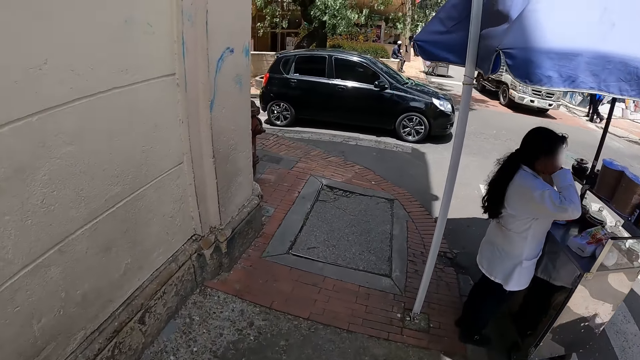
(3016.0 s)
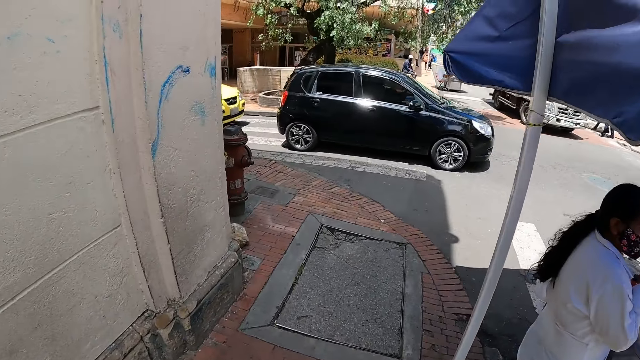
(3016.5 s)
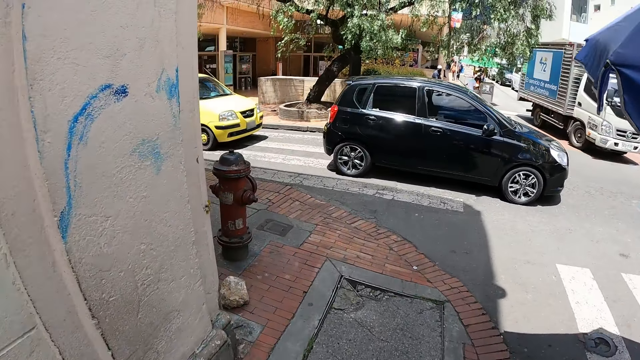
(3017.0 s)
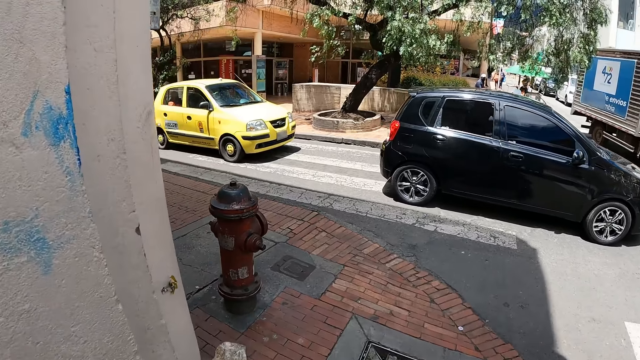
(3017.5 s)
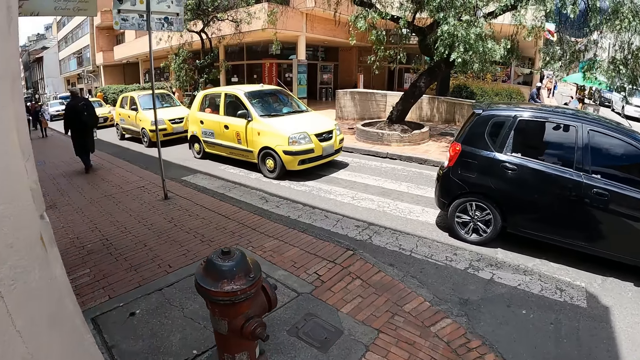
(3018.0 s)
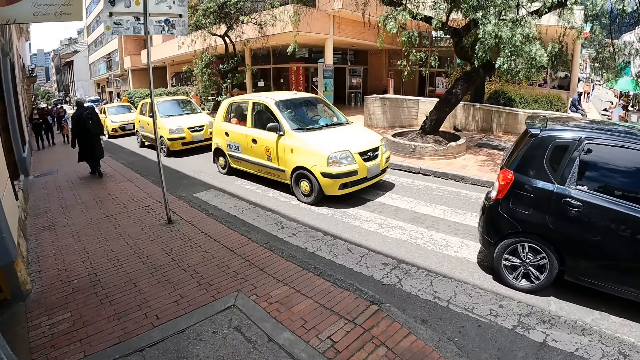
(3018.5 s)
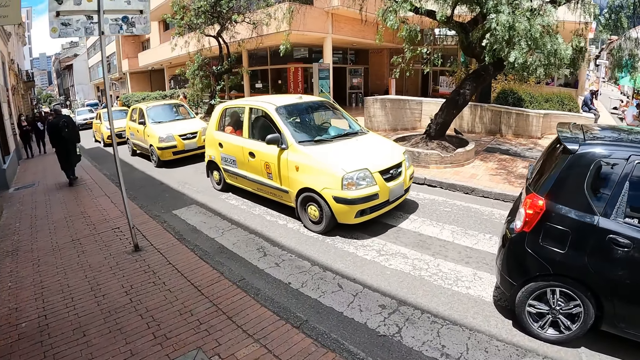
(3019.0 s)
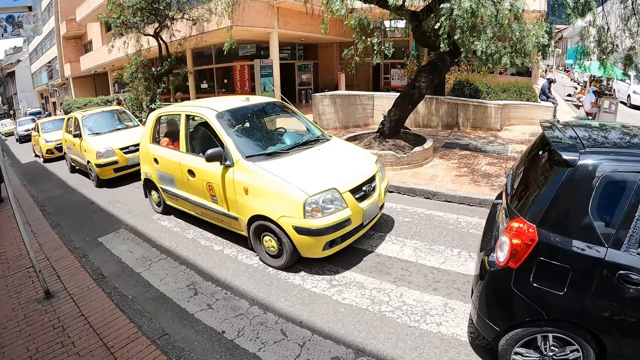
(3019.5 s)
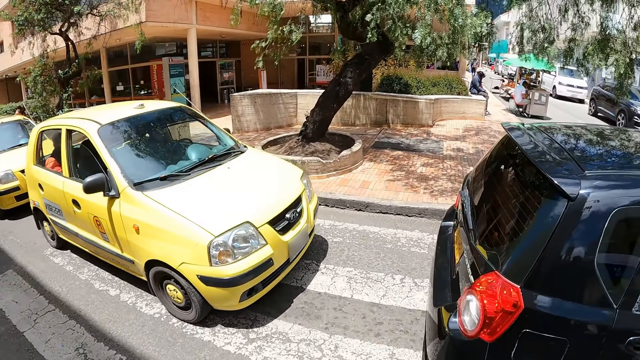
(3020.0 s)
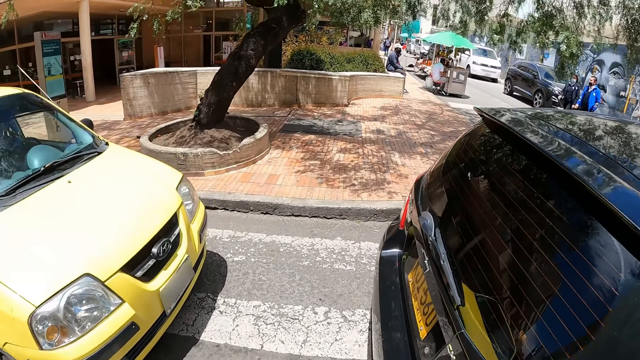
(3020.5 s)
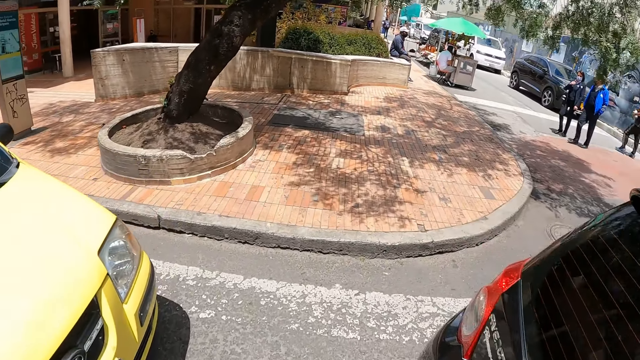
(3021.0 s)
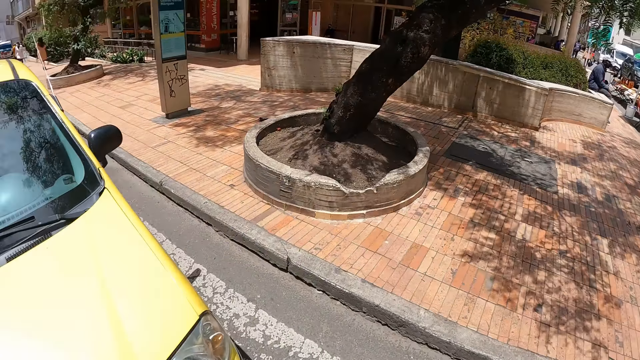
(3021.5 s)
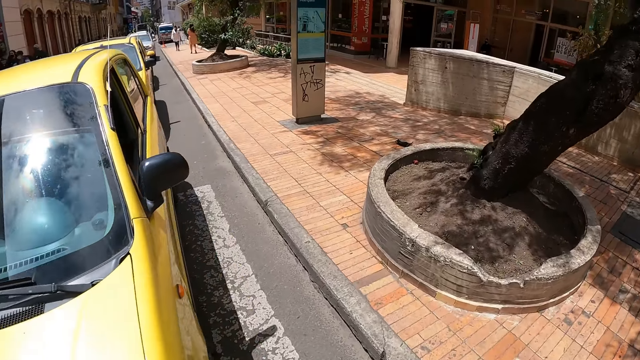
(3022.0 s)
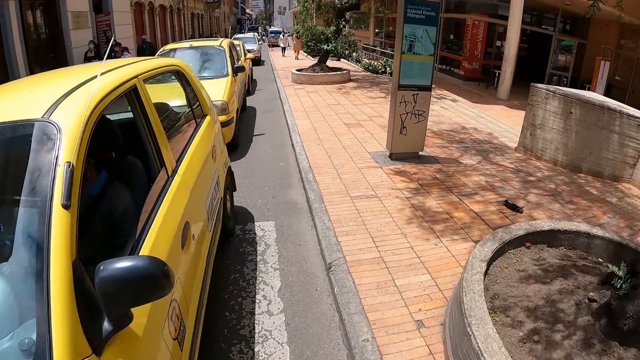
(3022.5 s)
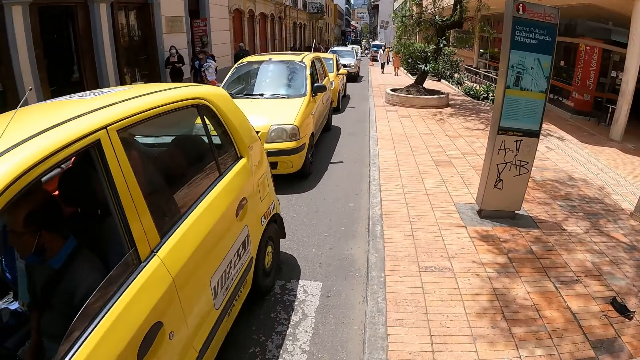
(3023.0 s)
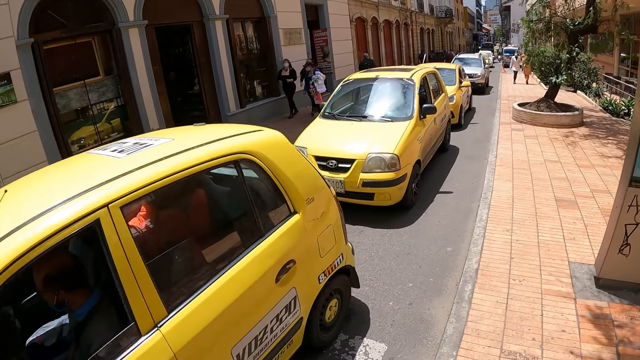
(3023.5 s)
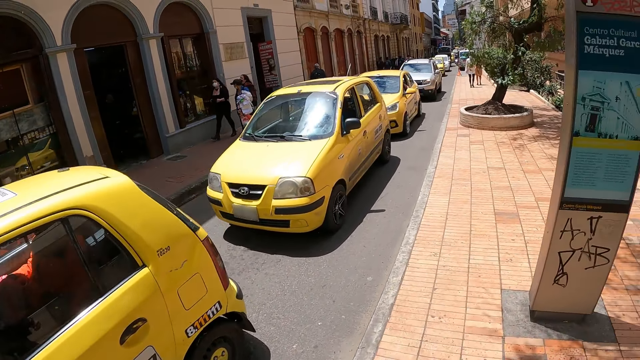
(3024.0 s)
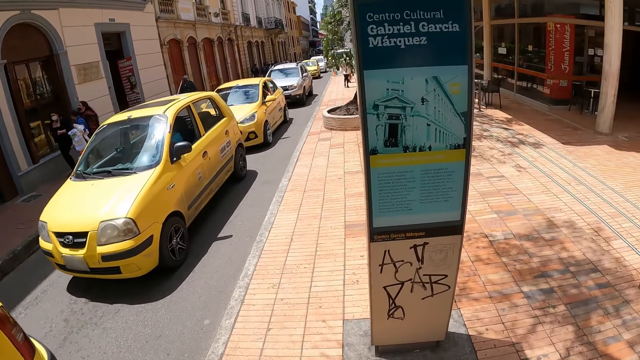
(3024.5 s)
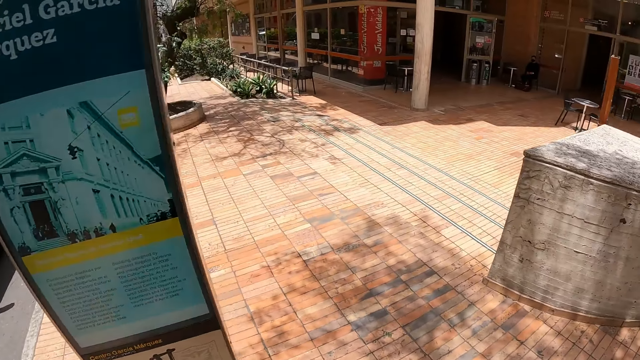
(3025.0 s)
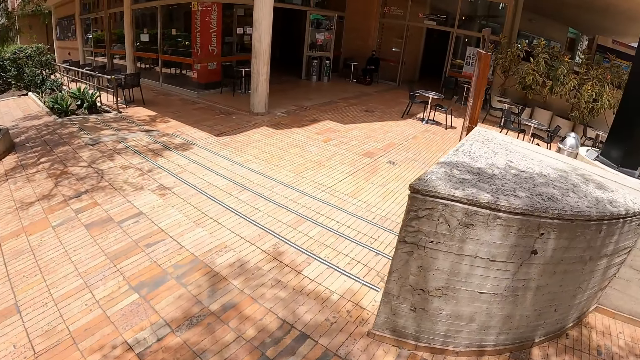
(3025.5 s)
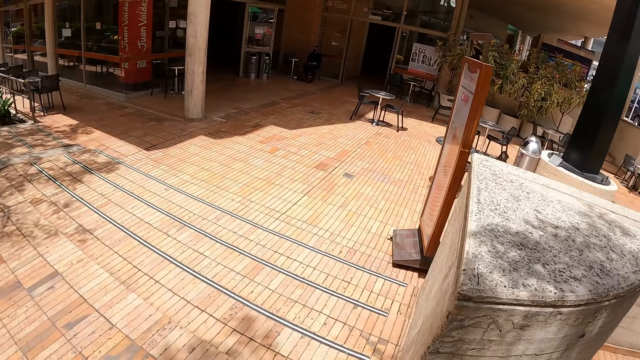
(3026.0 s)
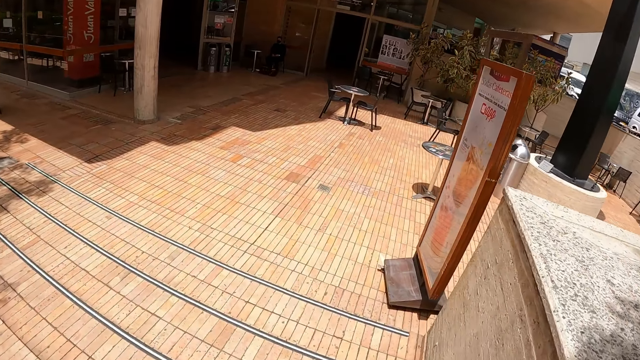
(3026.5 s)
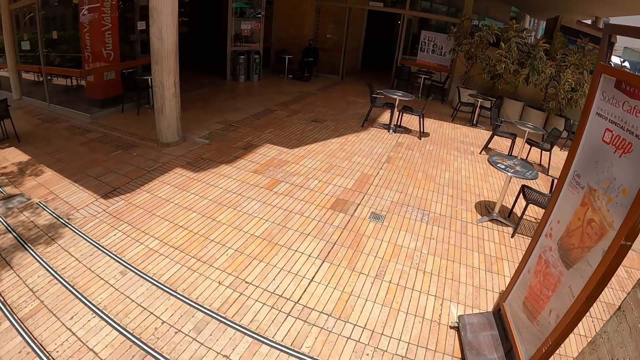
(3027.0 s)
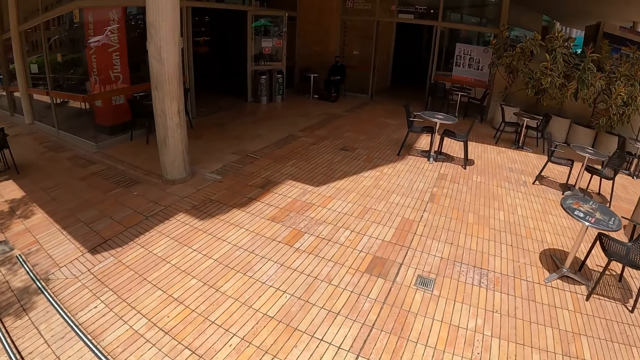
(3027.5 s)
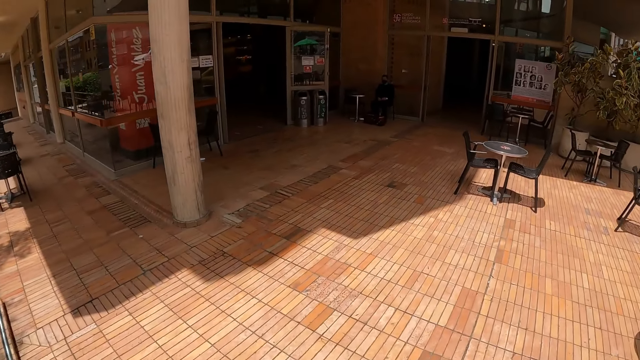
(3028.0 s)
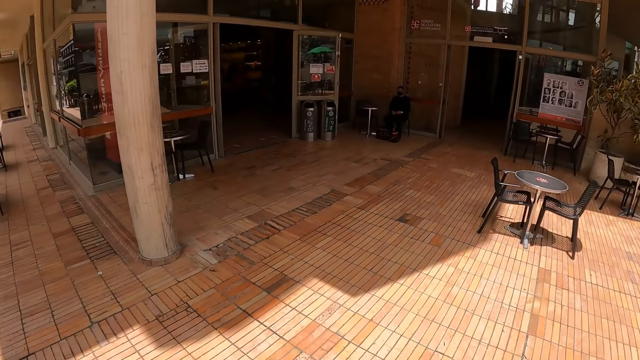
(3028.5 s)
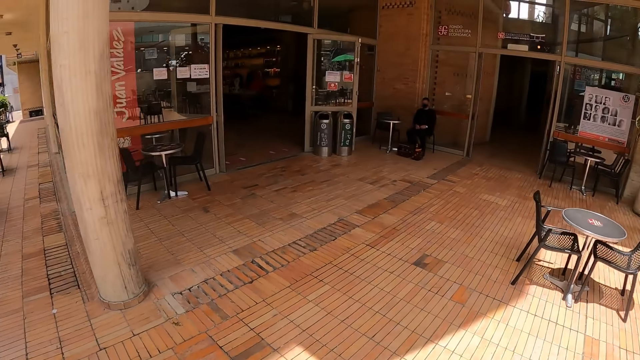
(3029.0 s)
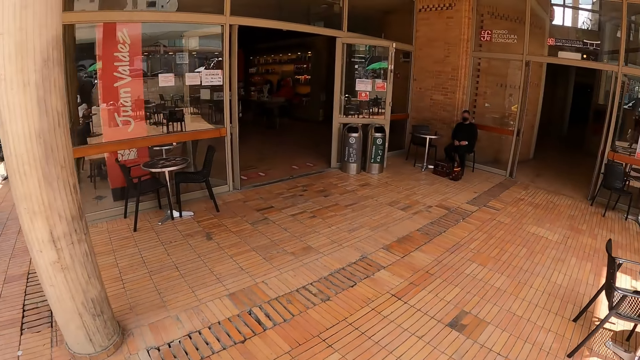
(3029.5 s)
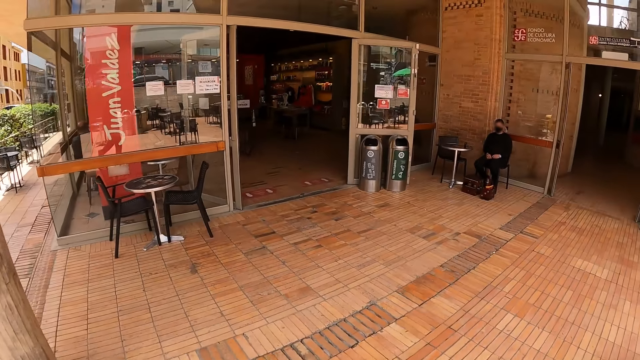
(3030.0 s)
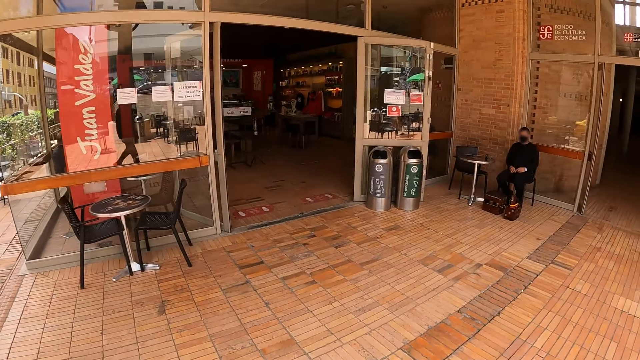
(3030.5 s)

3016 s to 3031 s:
The camera wearer walks across the road on the street. They walk along the road on the street. They walk in the street. They walk towards a building entrance.

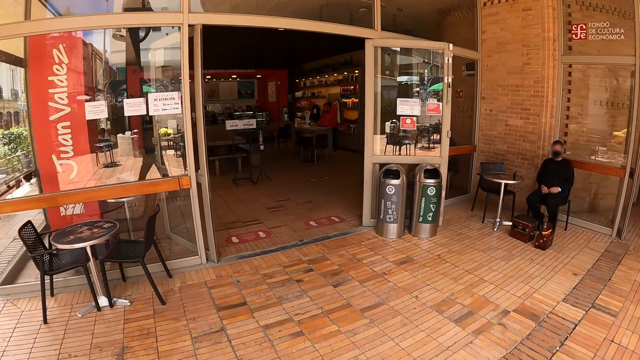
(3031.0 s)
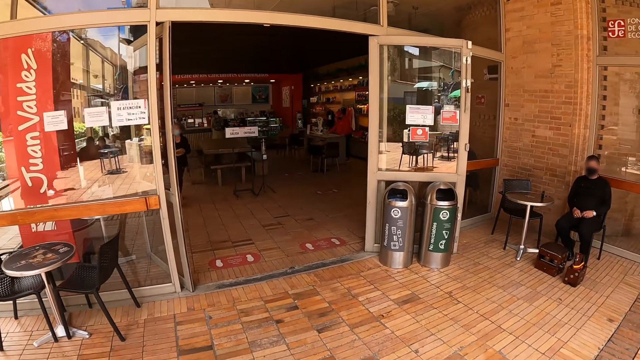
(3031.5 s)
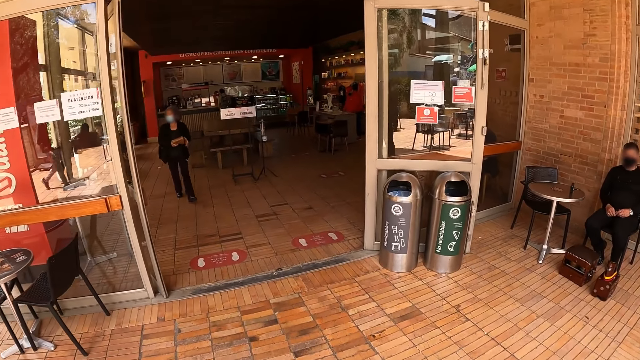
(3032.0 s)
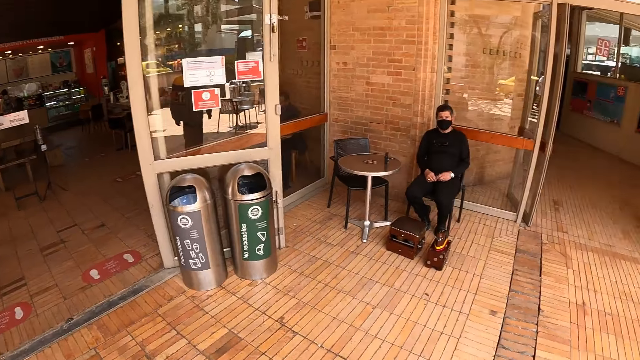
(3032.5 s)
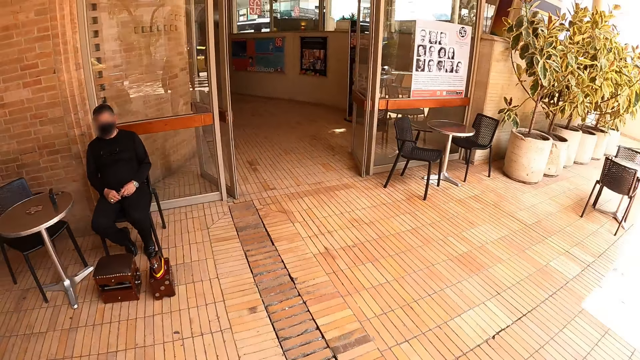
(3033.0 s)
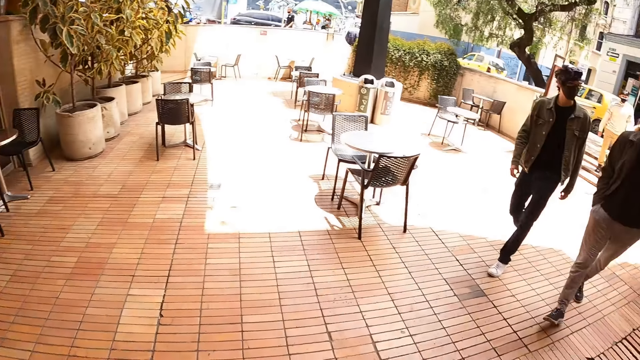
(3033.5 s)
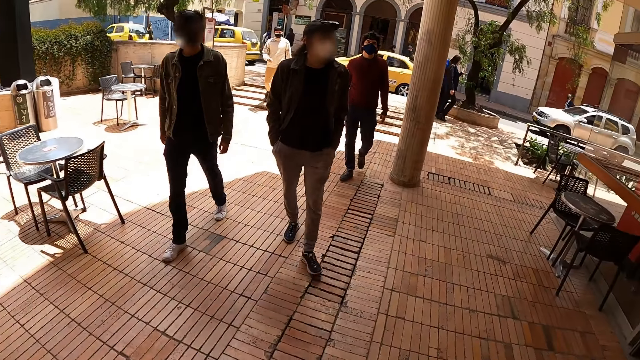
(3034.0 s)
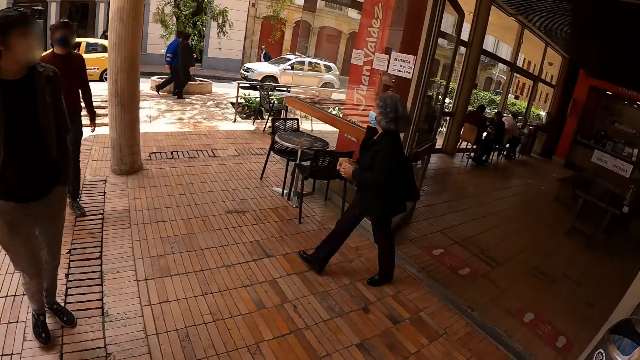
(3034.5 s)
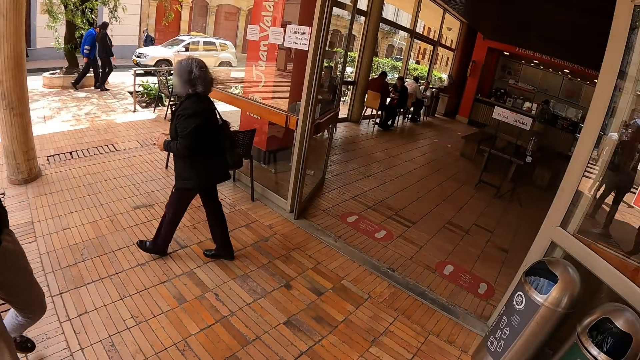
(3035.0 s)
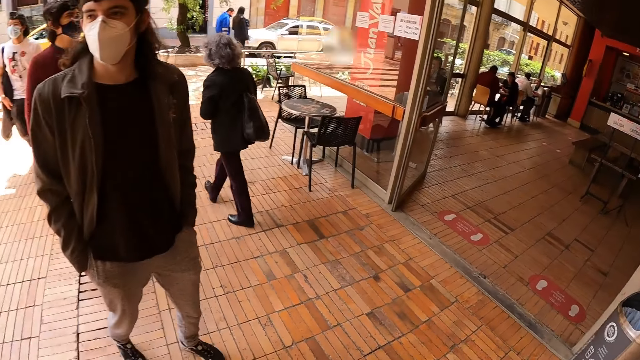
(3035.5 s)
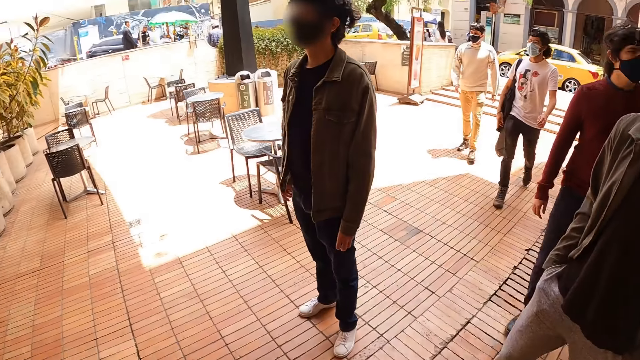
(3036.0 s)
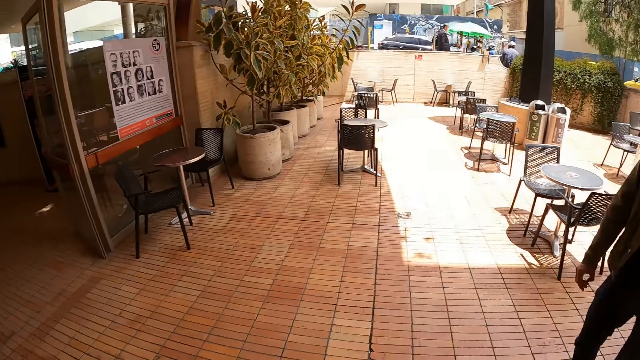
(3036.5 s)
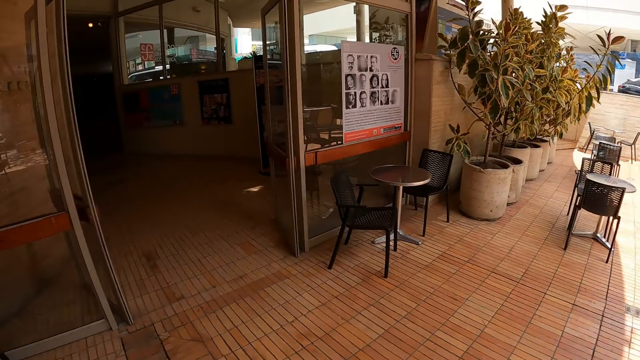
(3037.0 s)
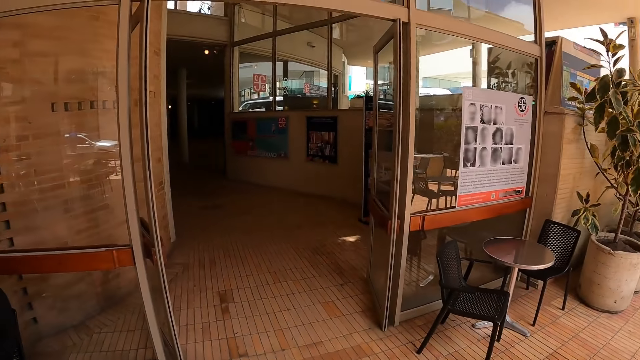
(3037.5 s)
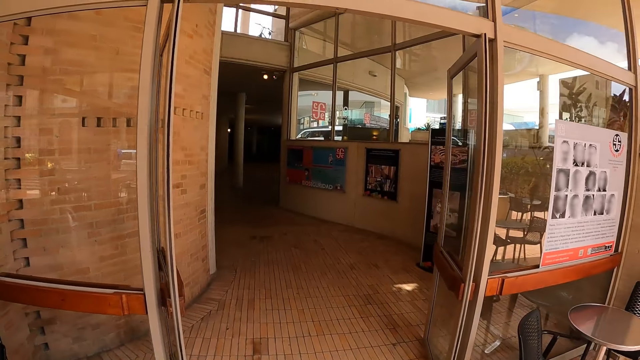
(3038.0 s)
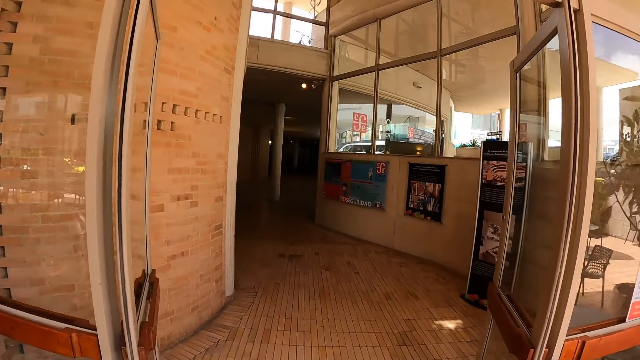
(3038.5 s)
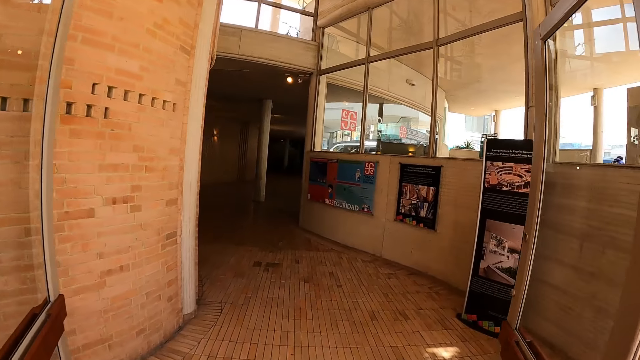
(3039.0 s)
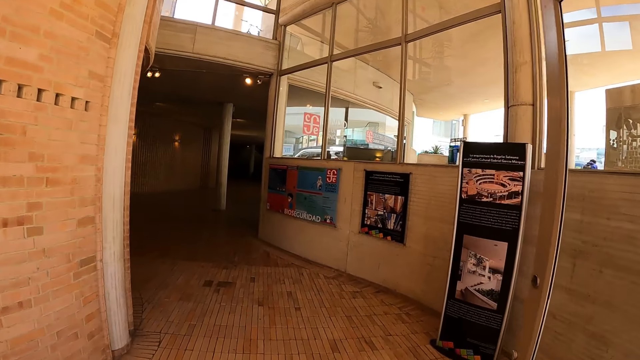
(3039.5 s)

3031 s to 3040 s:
The camera wearer looks around. They turn at the building entrance. A man walks towards the building entrance. Another man walks towards the building entrance. Another man walks towards the building entrance. Another man walks towards the building entrance. A woman walks out the building. The camera wearer walks in the building entrance.
